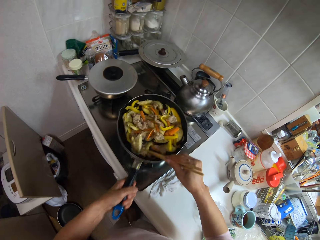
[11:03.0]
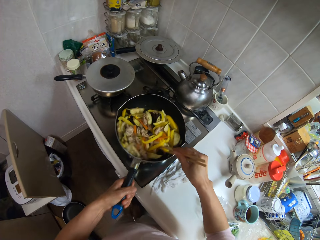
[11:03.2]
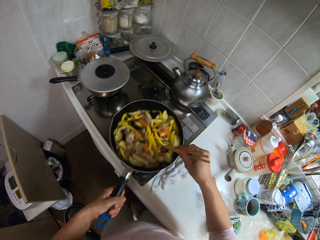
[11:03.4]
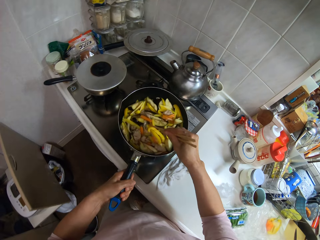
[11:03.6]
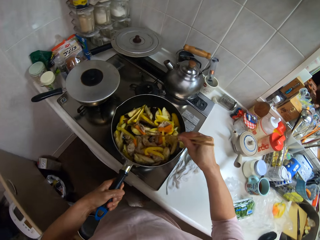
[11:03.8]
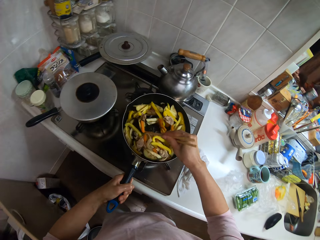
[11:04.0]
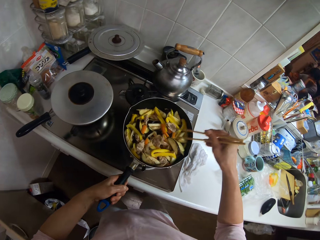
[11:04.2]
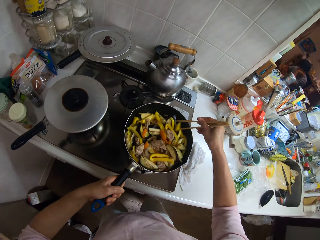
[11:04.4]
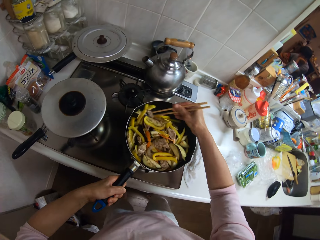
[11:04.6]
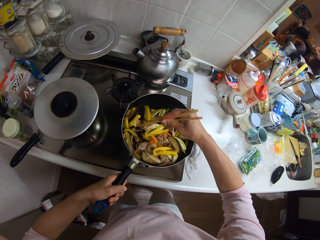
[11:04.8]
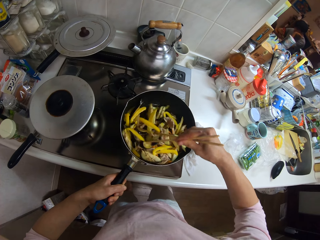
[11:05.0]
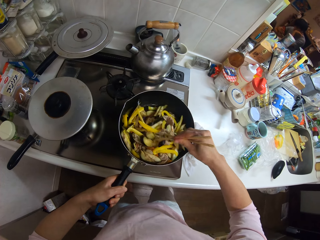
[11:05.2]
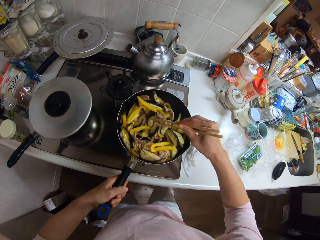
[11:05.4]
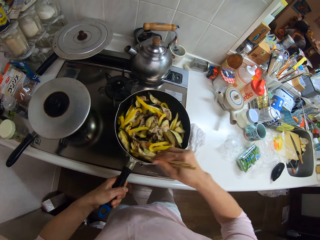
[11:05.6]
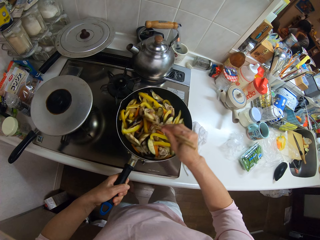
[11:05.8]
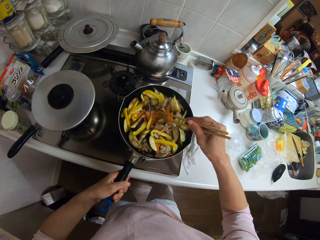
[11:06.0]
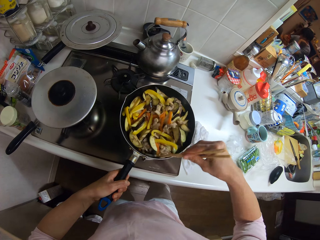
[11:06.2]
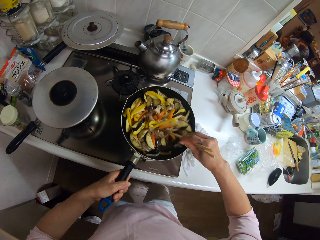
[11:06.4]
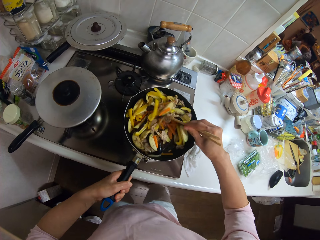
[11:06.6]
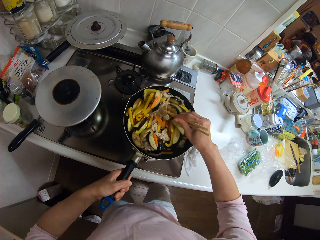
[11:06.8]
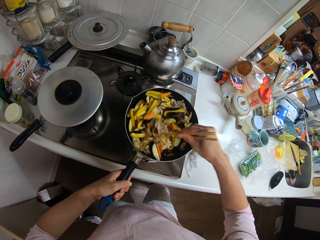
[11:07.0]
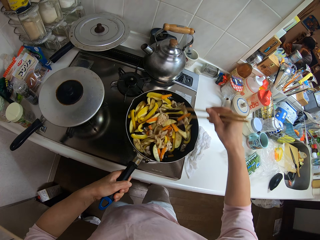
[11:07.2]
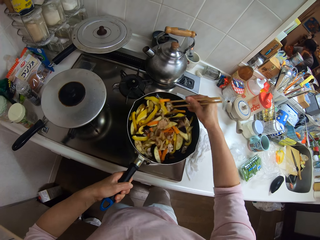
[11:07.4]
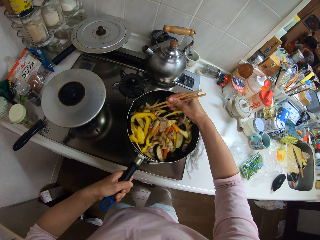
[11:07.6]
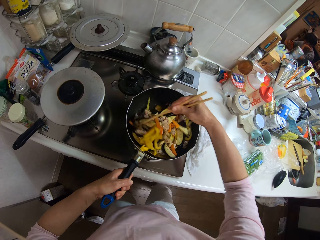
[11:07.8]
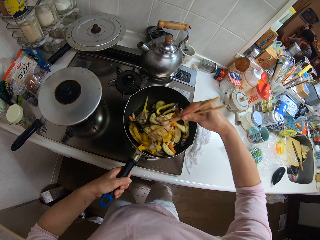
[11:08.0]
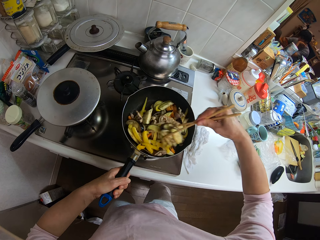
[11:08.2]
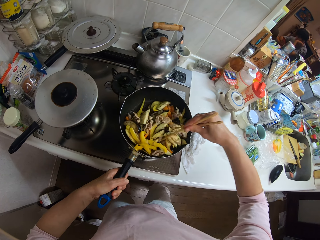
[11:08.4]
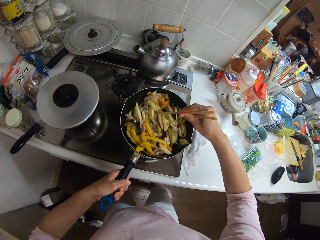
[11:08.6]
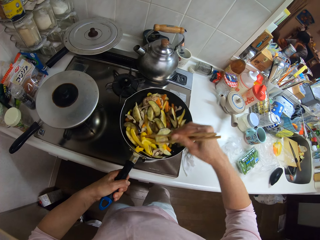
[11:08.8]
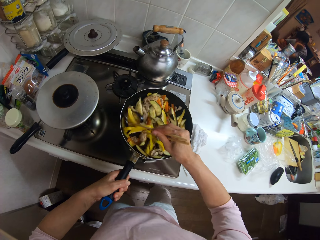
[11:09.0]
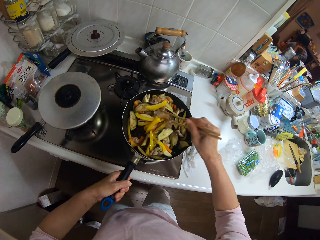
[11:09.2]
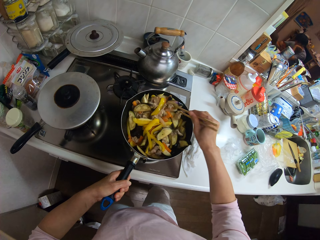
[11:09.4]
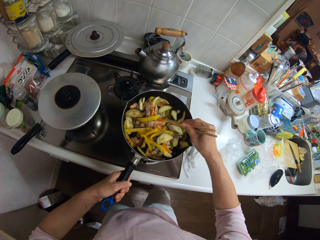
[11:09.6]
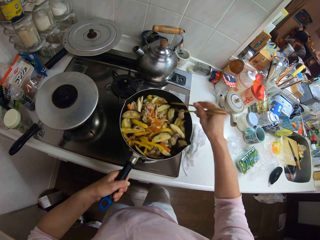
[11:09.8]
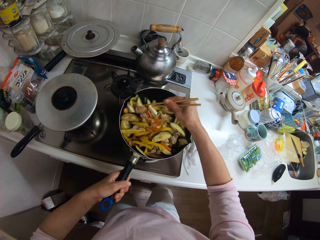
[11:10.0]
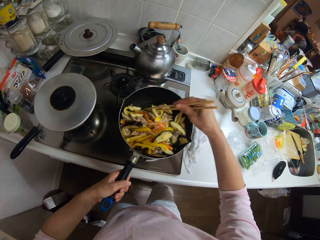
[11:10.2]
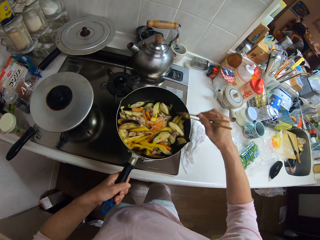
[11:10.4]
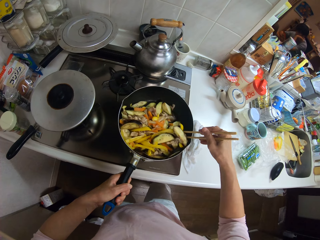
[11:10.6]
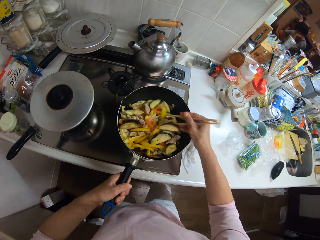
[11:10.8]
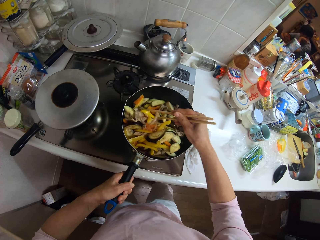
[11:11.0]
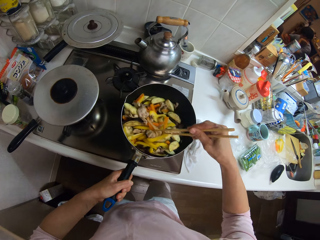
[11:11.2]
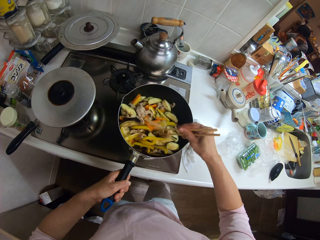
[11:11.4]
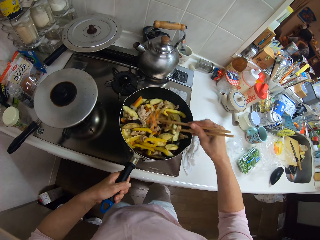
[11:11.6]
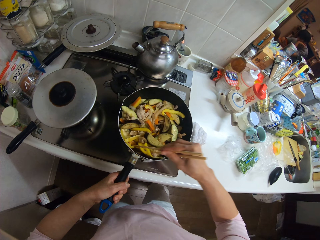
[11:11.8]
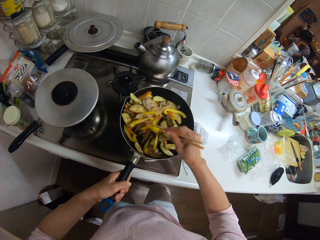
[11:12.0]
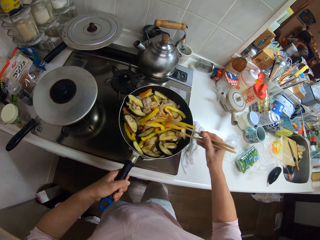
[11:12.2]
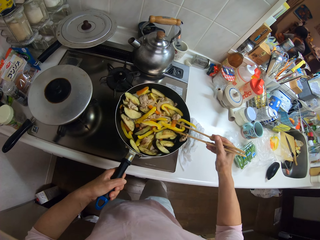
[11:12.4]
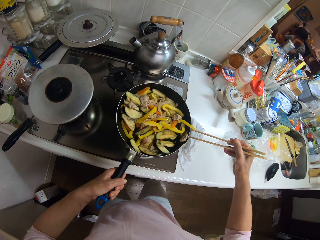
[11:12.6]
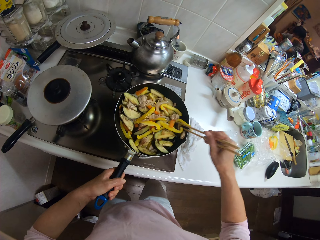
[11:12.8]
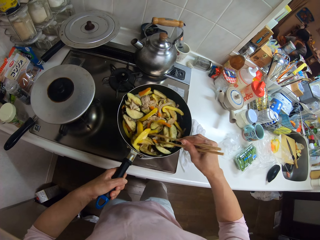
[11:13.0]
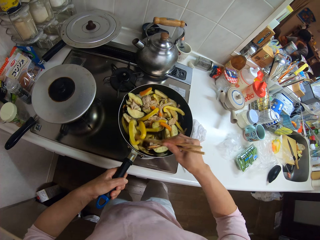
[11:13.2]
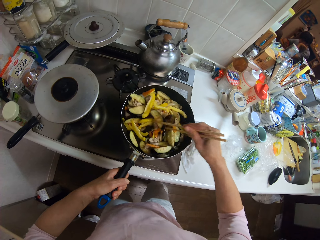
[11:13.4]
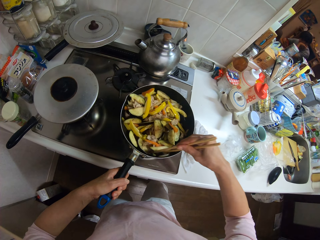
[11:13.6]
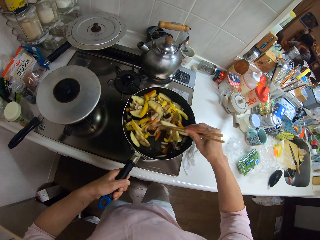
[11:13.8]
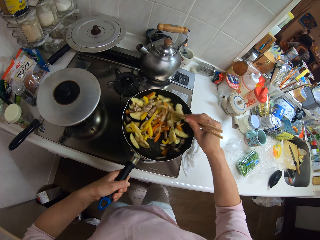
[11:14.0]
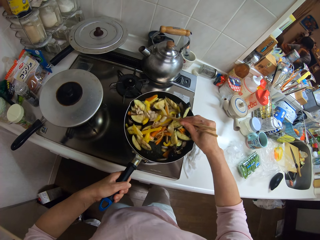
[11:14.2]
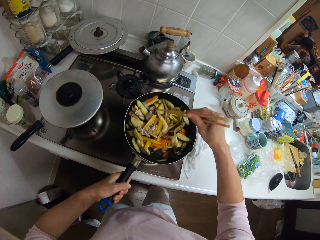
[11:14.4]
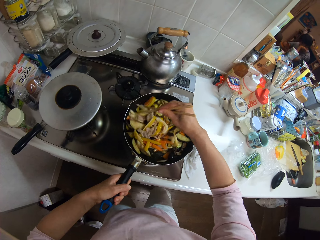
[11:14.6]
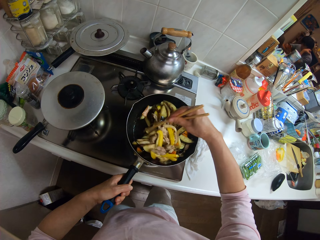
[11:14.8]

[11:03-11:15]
The camera wearer shakes the pan.

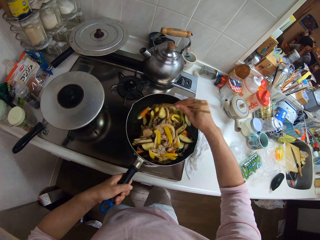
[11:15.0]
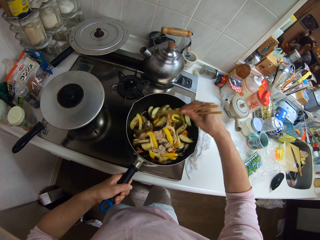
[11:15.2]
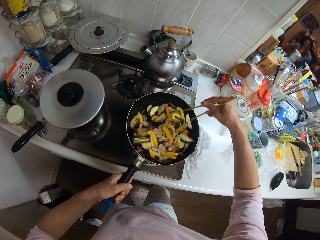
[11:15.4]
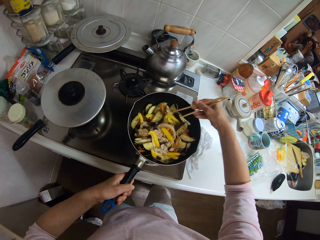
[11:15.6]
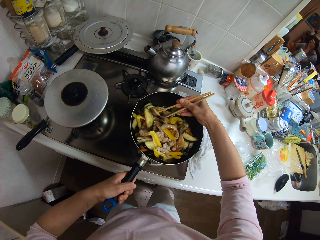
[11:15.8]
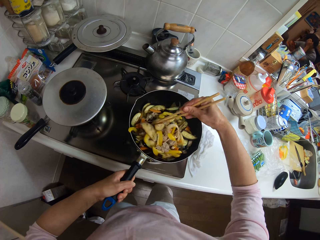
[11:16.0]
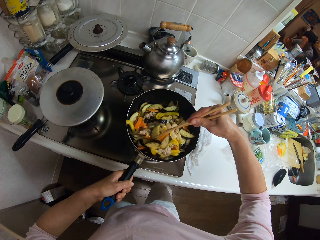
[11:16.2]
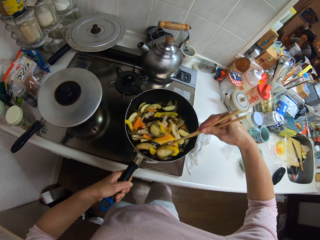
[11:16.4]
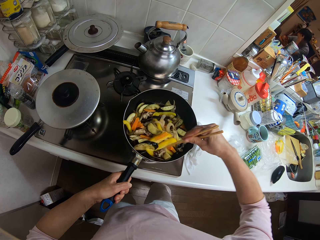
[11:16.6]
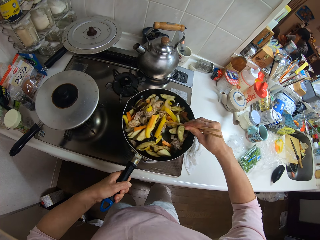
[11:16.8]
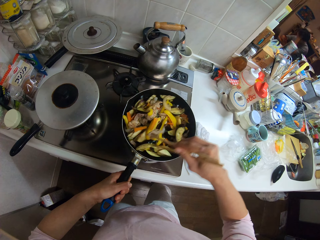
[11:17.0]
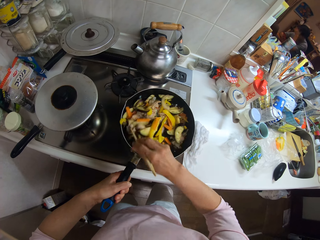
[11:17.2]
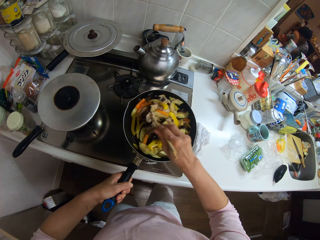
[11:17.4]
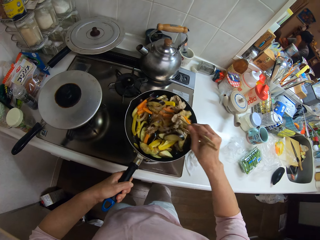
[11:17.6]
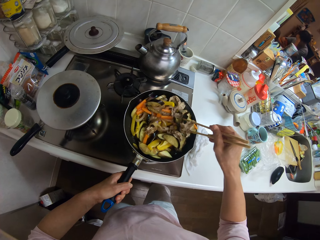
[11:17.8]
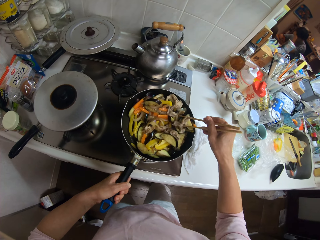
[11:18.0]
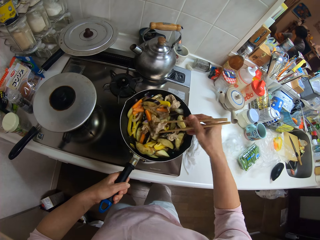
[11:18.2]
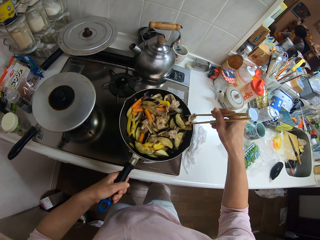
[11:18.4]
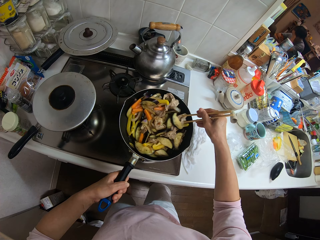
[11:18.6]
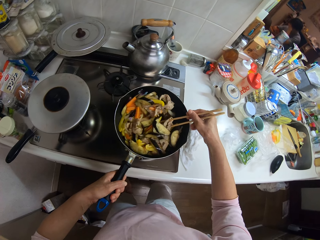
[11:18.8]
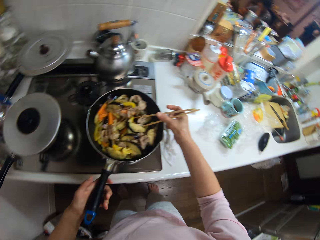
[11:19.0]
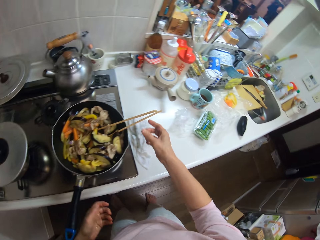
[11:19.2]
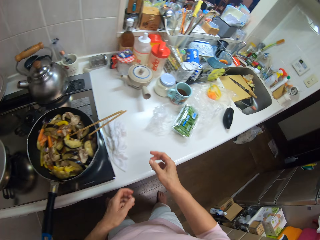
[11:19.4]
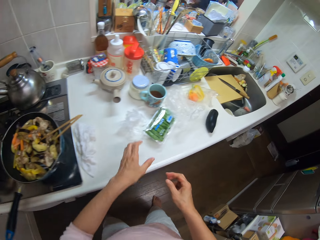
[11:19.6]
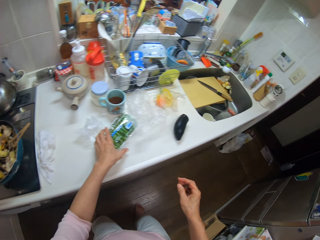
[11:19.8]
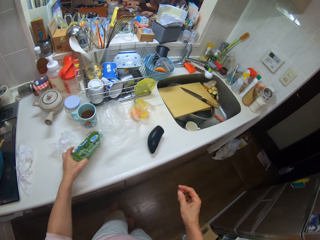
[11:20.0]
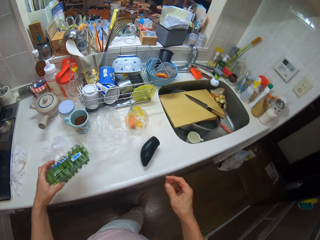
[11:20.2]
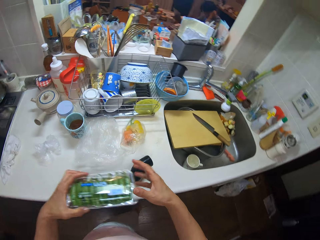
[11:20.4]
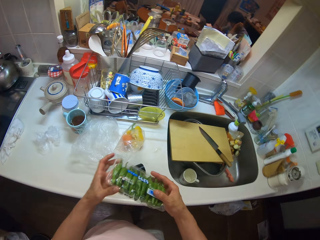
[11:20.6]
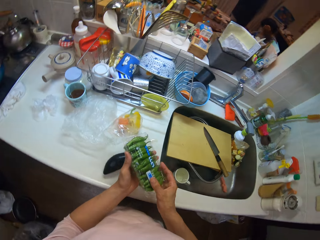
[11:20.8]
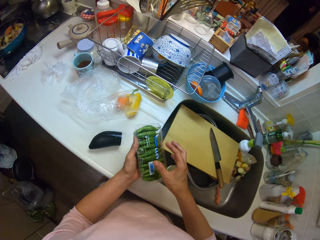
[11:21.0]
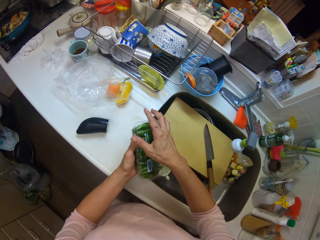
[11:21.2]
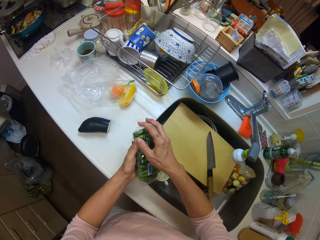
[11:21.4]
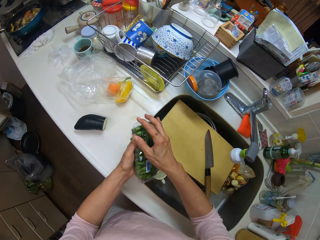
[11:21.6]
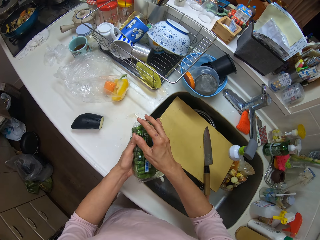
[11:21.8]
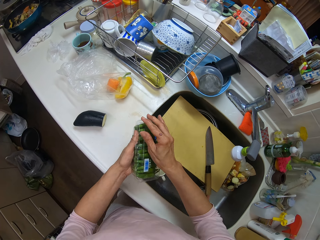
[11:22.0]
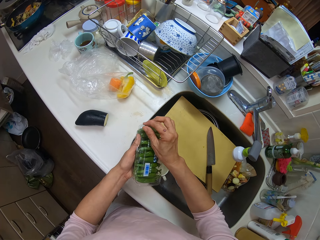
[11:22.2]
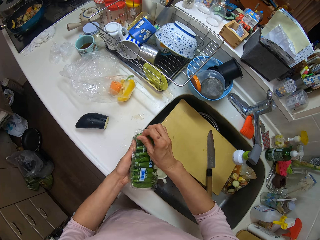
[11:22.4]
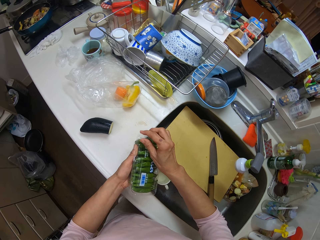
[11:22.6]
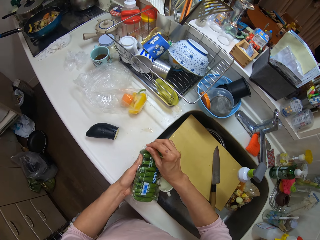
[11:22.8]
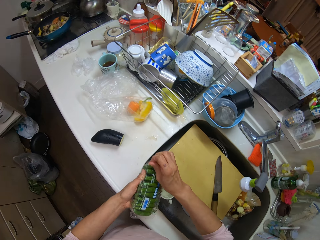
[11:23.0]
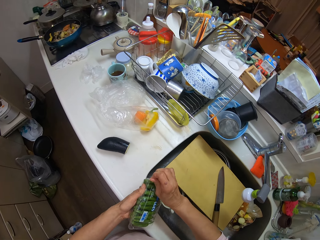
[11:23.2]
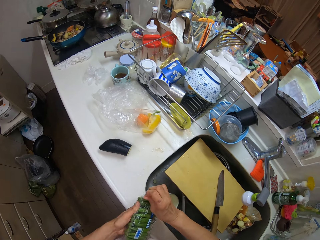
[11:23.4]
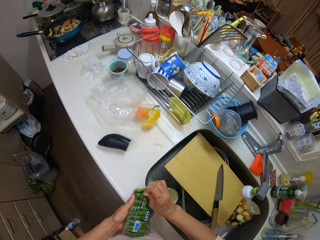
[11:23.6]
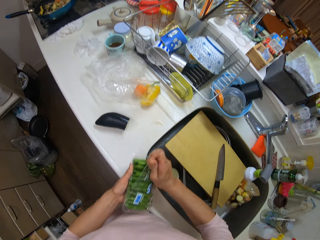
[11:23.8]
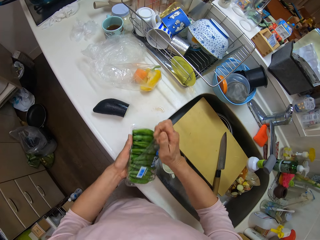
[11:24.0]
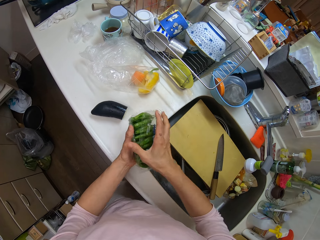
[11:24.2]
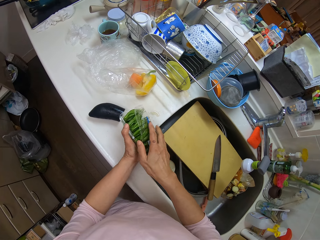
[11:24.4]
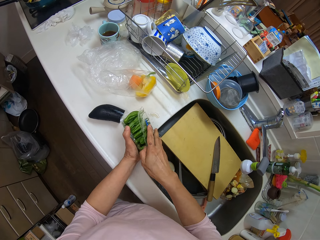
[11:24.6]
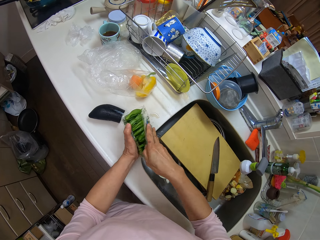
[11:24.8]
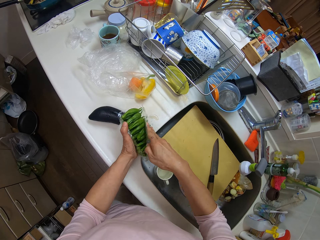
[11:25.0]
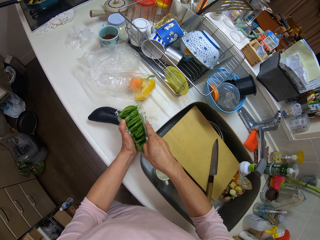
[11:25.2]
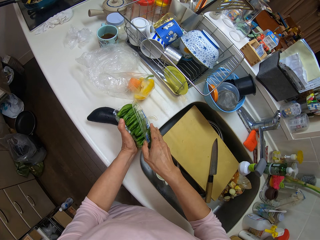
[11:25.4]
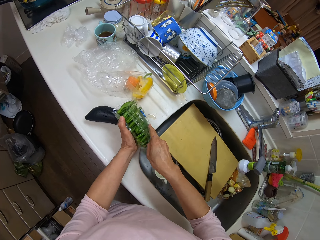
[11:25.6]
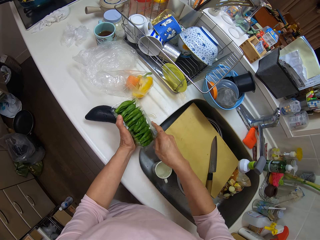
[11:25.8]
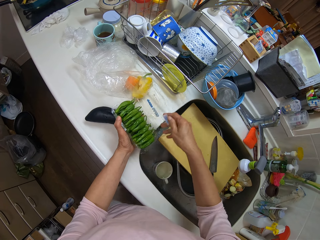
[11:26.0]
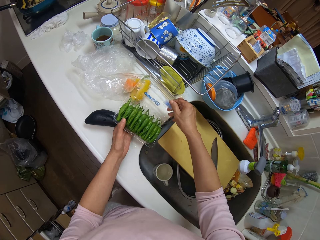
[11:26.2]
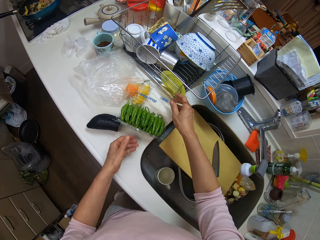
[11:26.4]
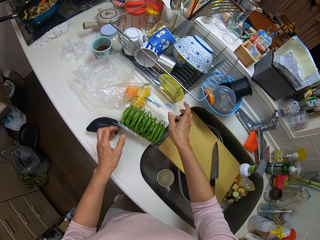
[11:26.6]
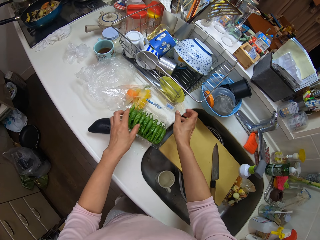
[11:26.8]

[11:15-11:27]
The camera wearer picks up a pack of green pepper with her left hand. She passes the pack of green pepper from her left hand to her right hand. She opens the pack of green pepper with her hands.
